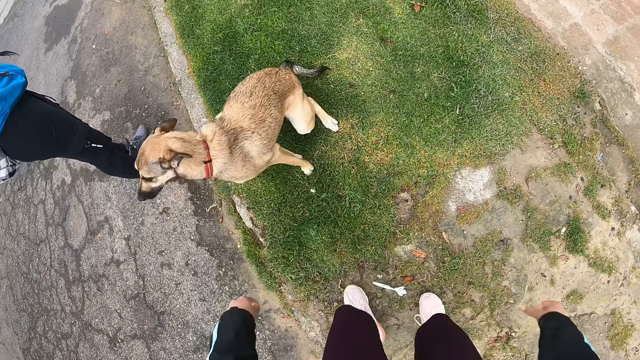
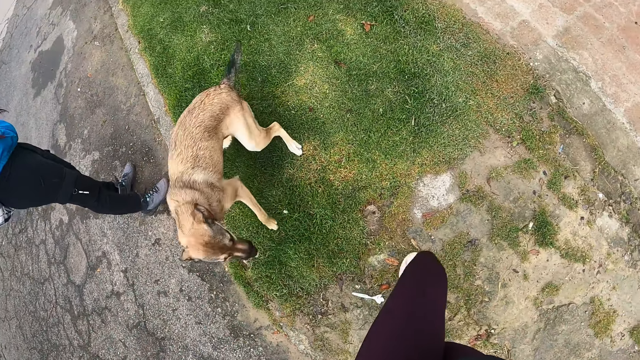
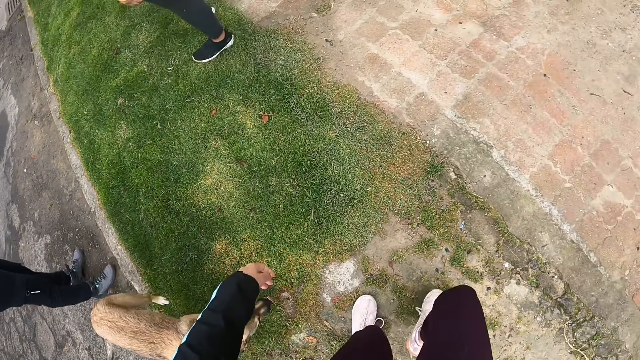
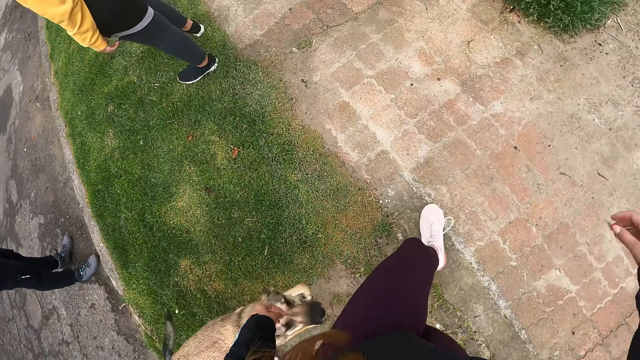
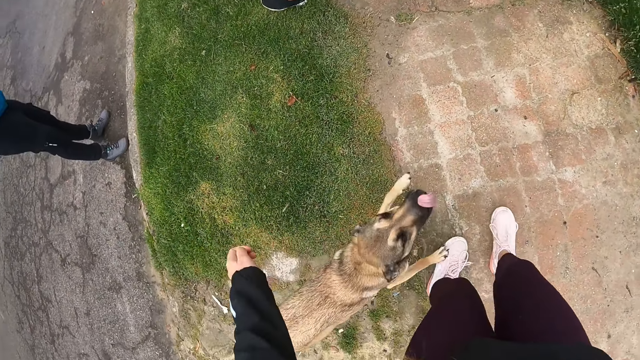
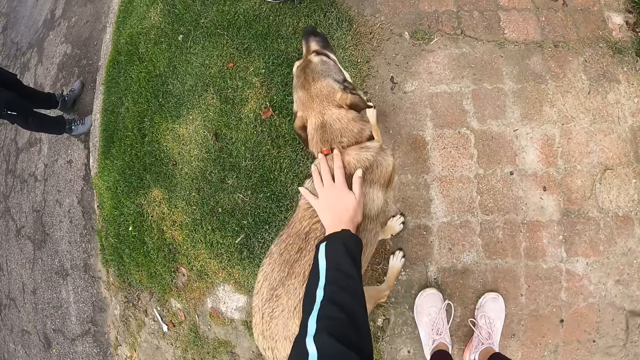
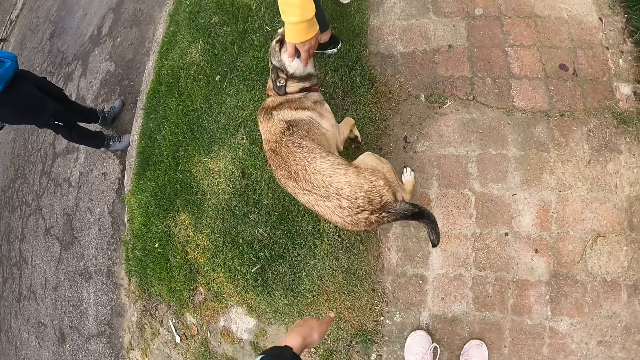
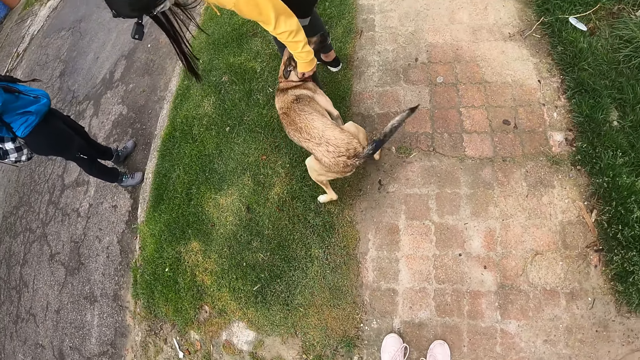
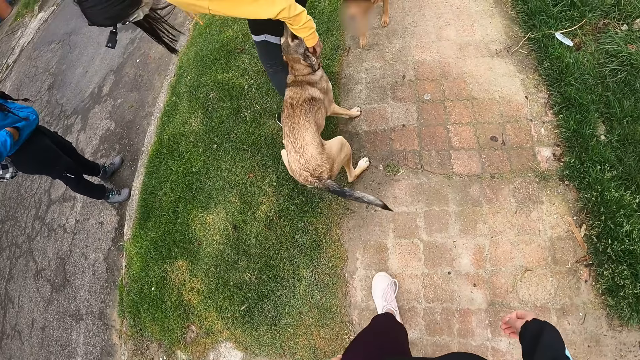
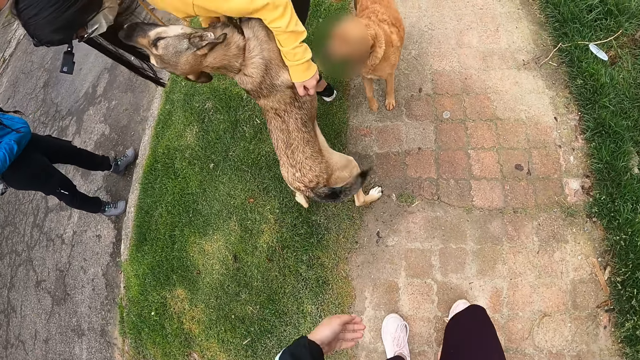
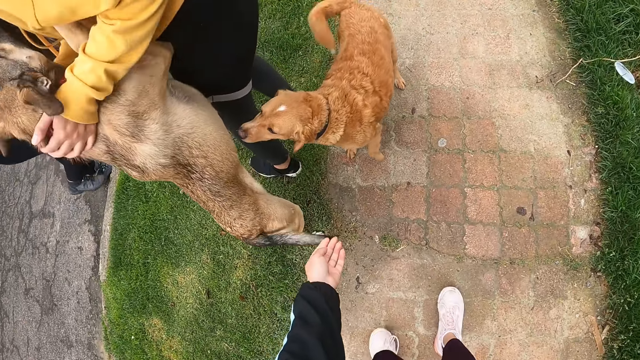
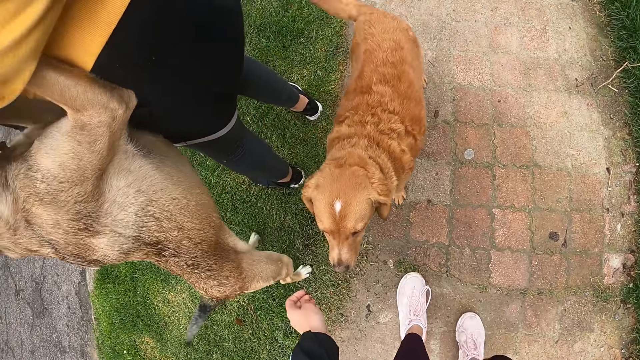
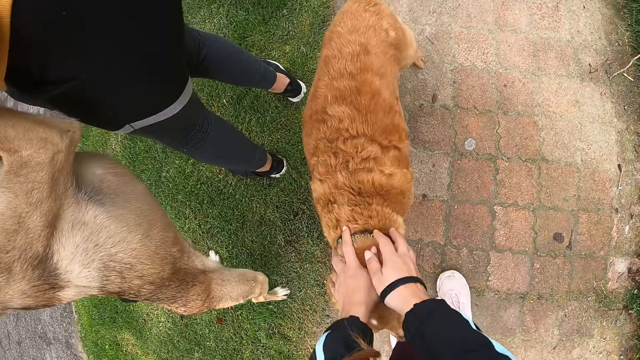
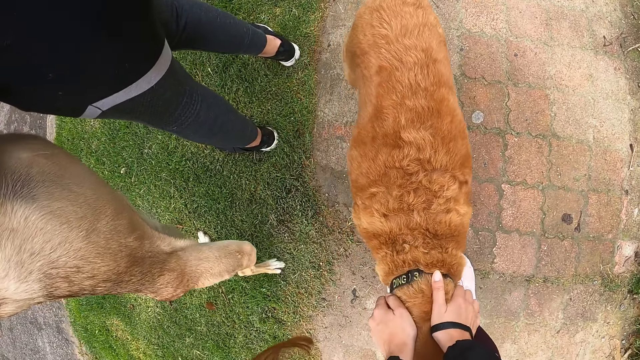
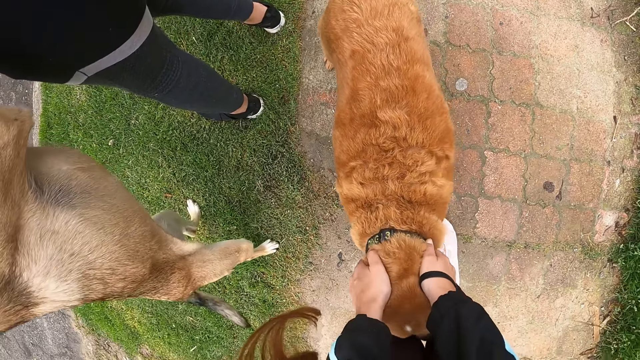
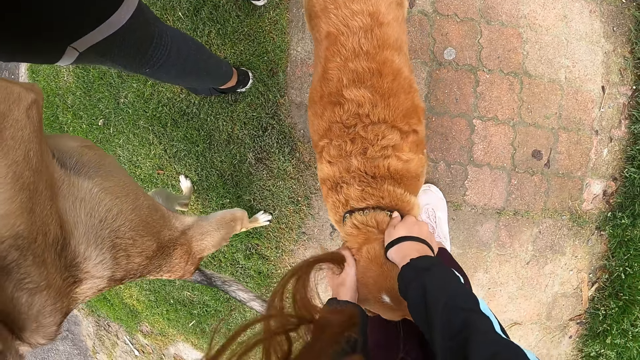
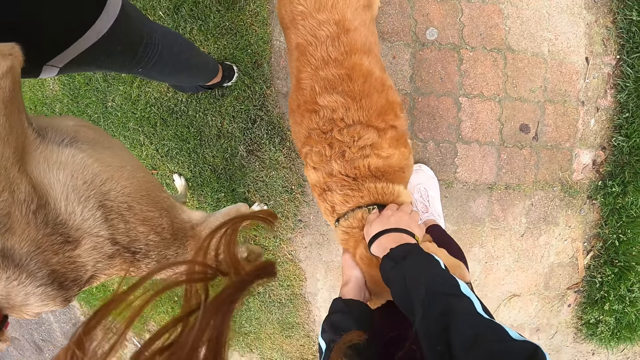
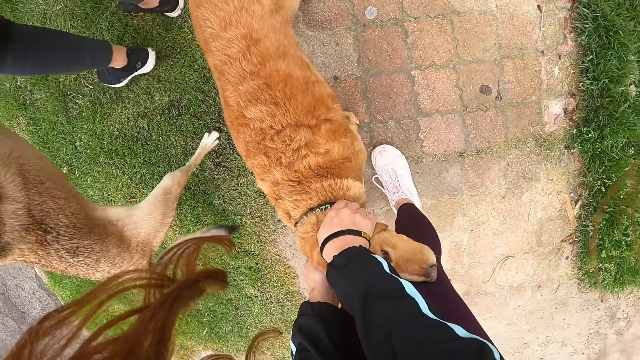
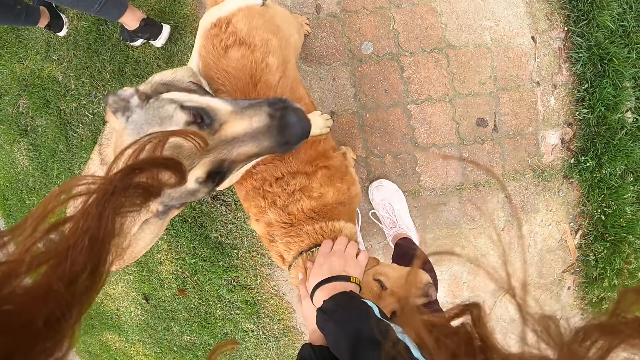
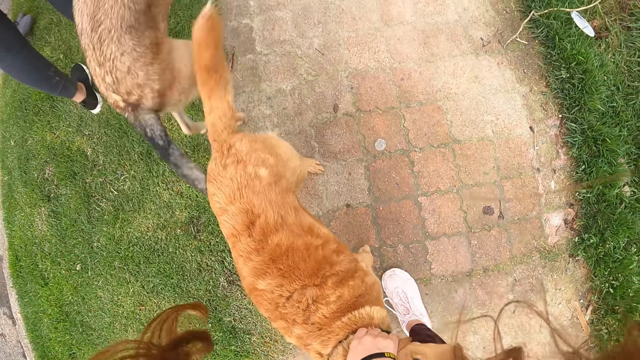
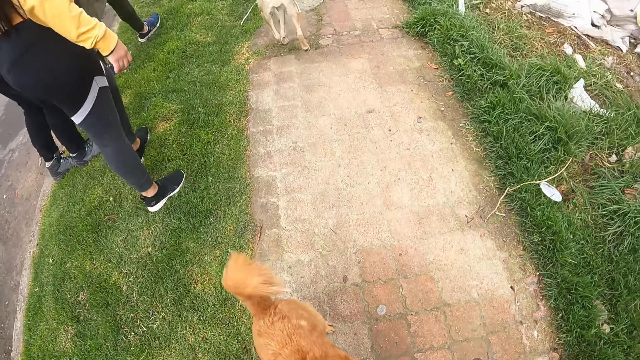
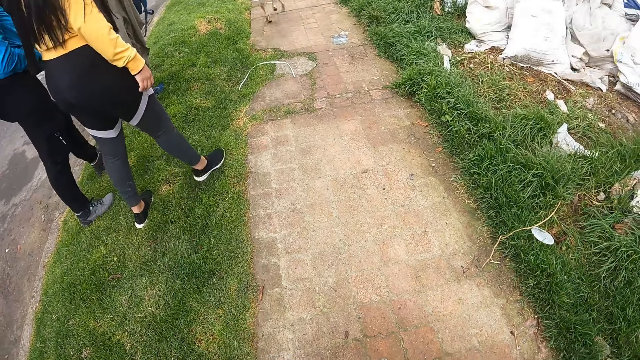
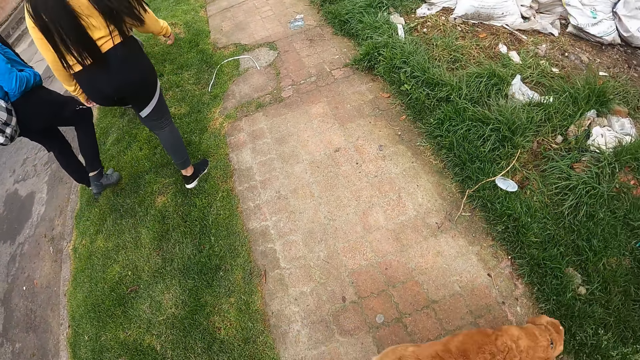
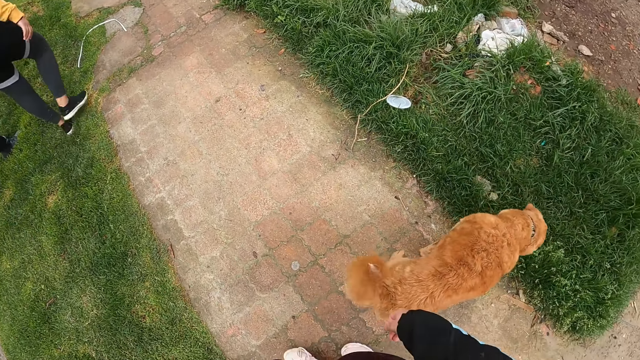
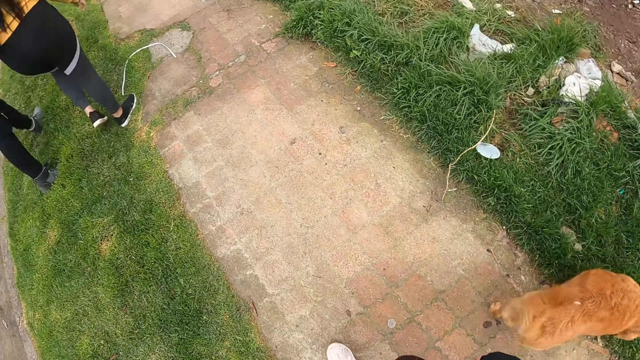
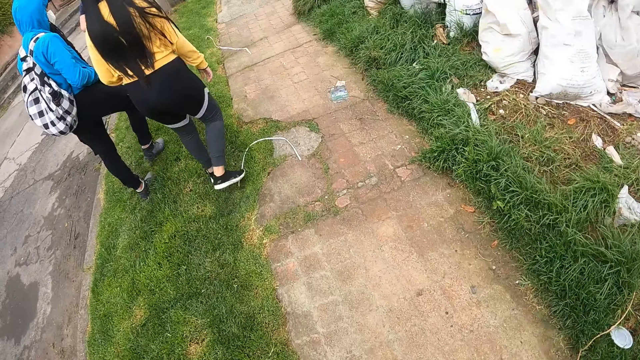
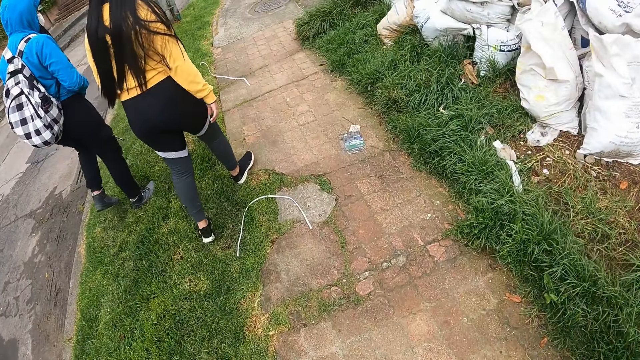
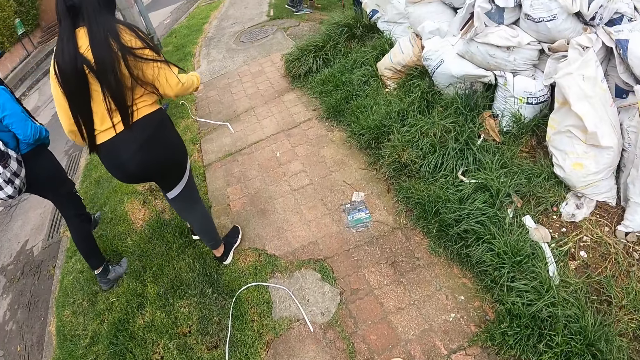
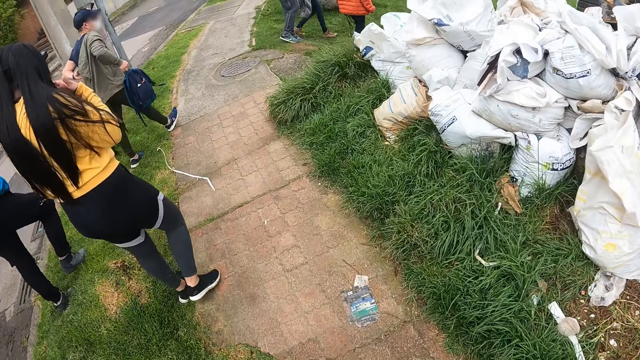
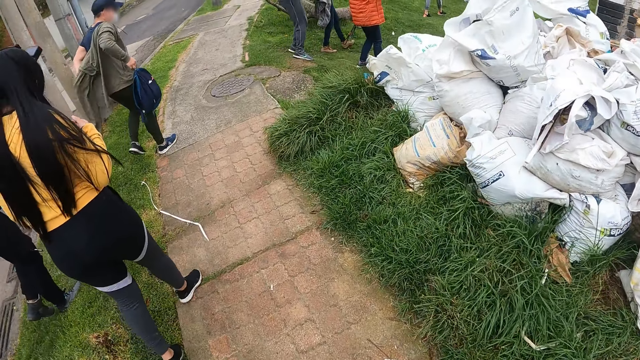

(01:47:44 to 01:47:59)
The camera wearer walks on the sidewalk. A woman interacts with a dog. The camera wearer interacts with another dog. She holds a dog with her hands. The woman and another woman walk on the grass on the sidewalk. The camera wearer walks on the sidewalk.

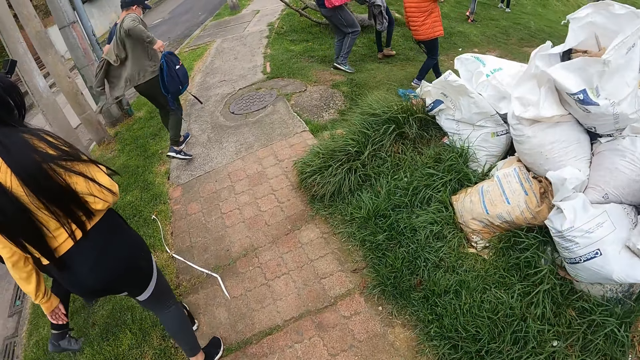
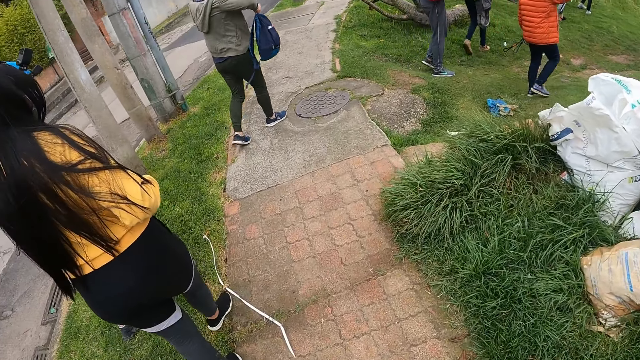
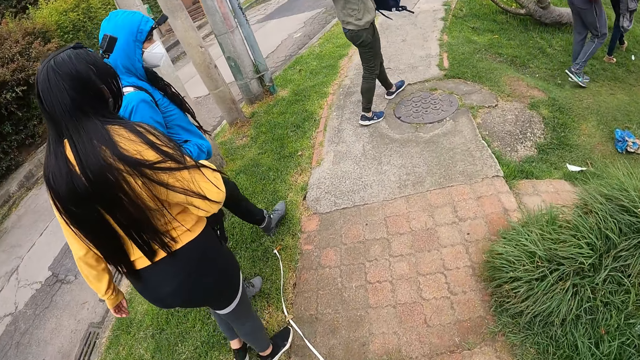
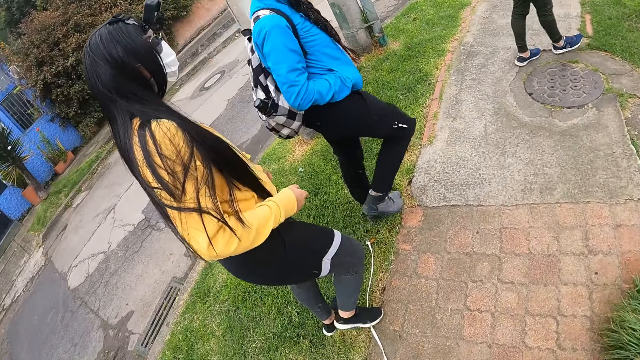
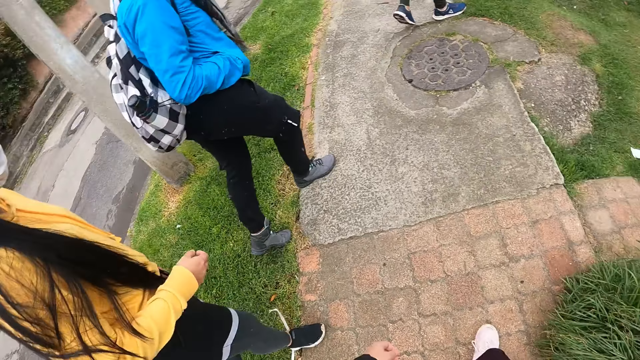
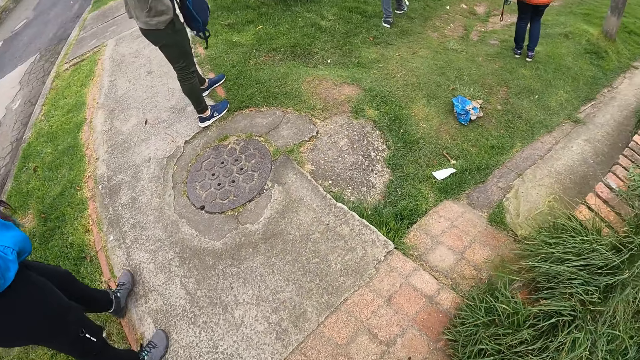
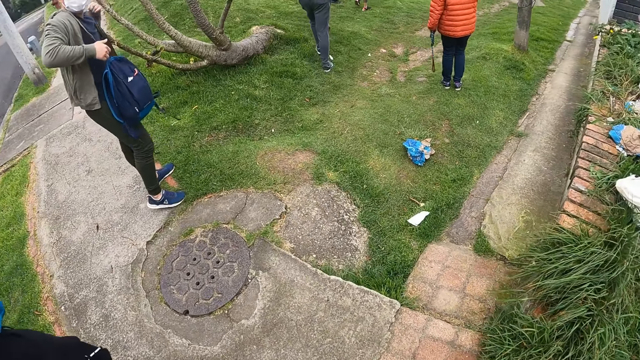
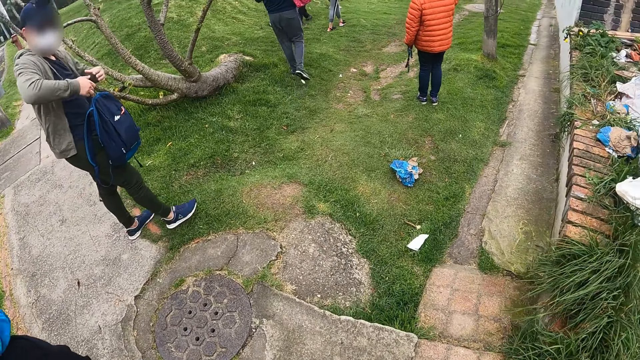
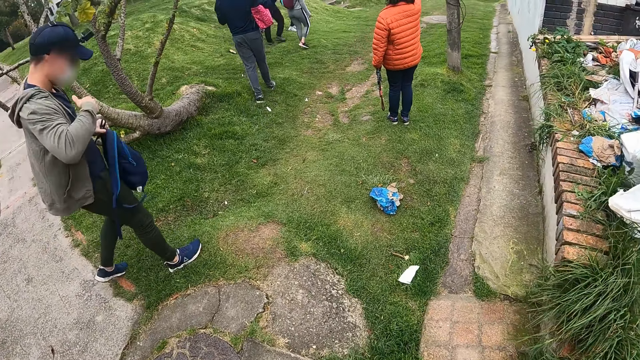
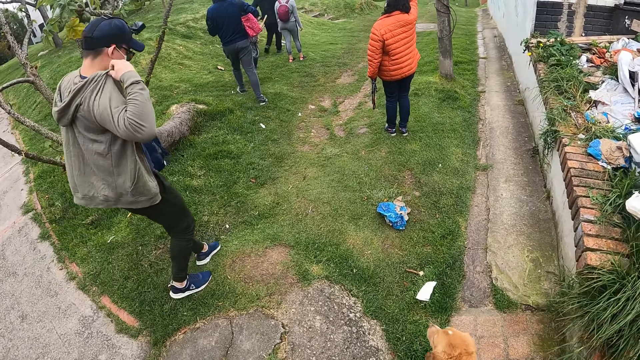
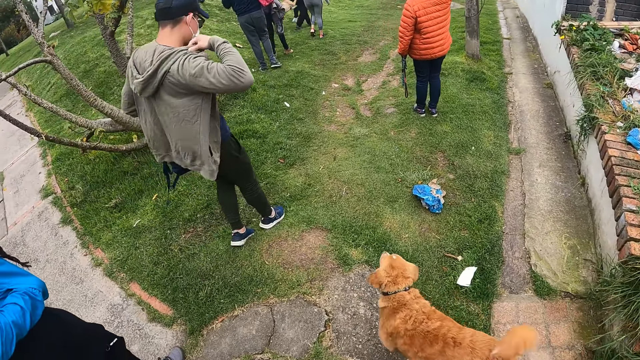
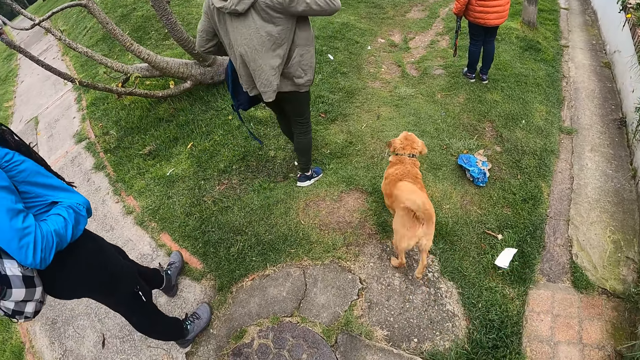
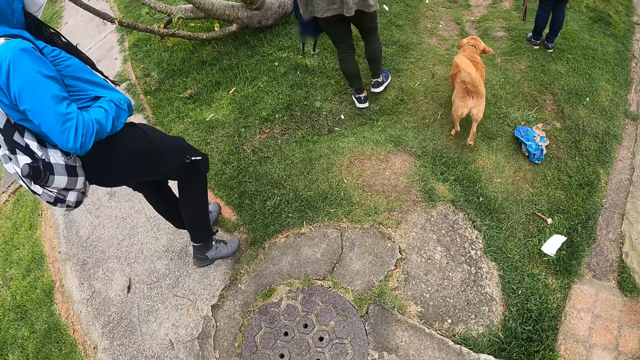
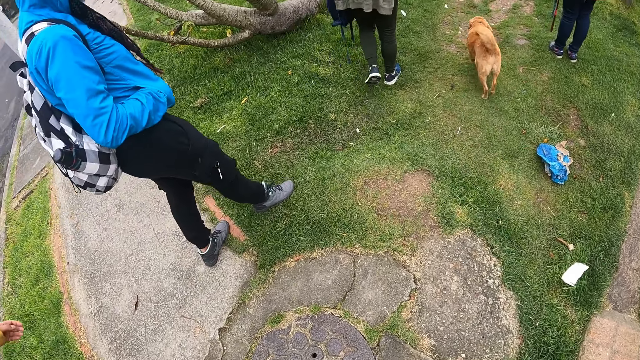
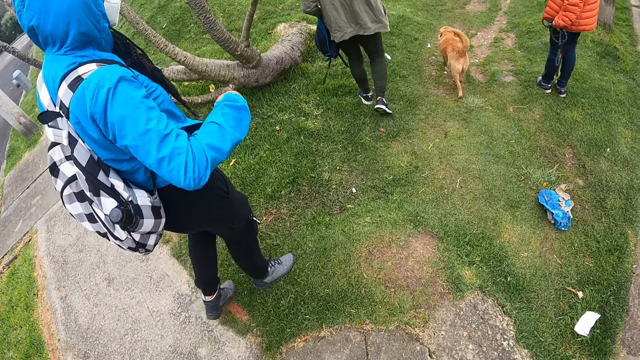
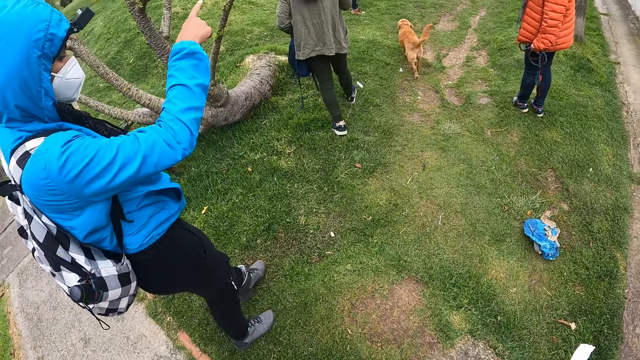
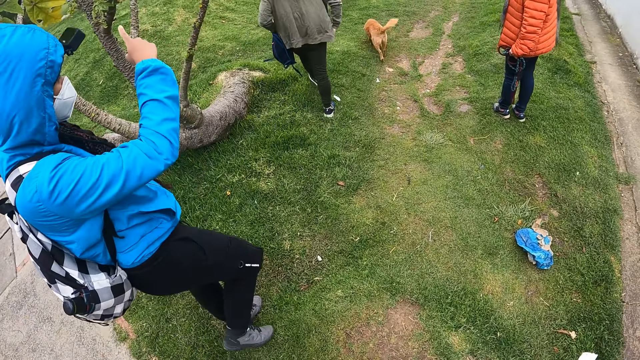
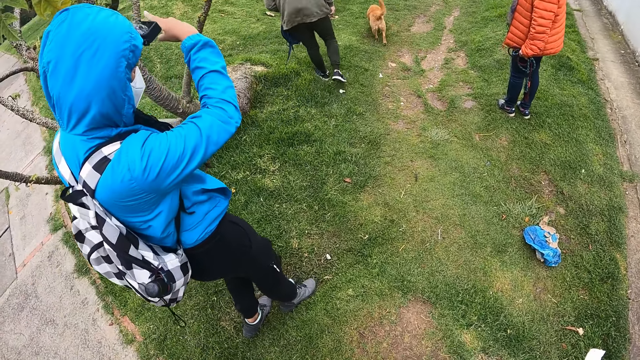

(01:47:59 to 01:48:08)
The camera wearer interacts with the woman.
